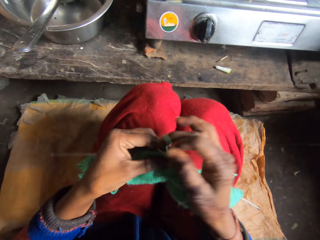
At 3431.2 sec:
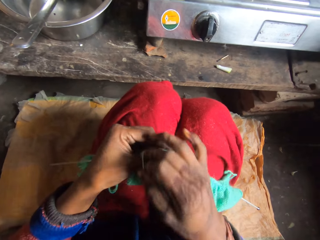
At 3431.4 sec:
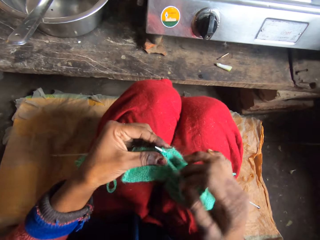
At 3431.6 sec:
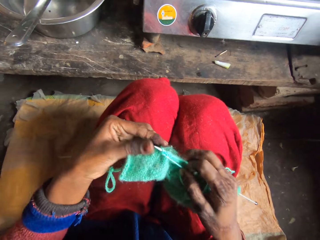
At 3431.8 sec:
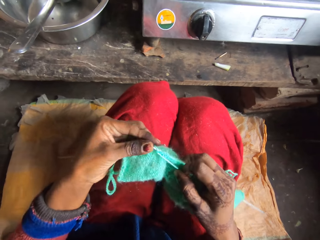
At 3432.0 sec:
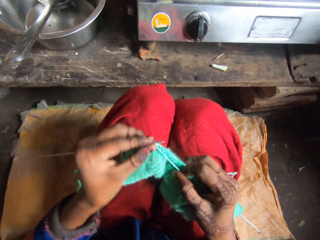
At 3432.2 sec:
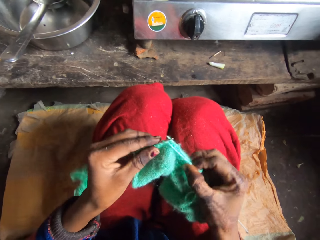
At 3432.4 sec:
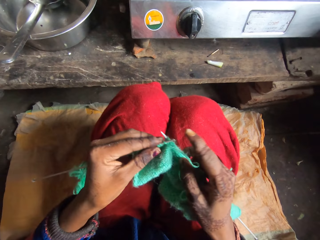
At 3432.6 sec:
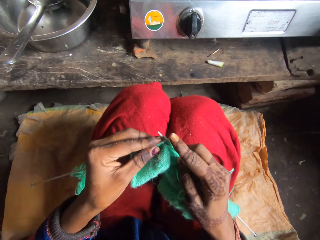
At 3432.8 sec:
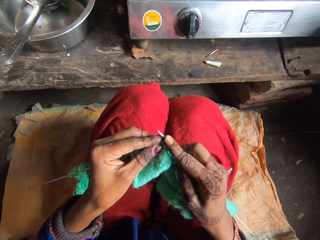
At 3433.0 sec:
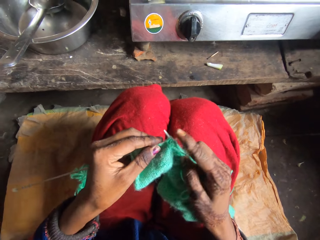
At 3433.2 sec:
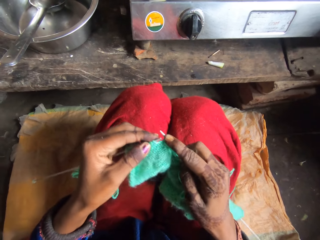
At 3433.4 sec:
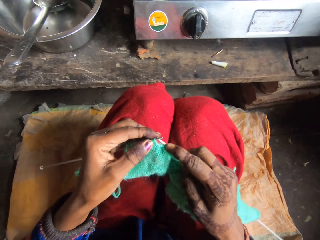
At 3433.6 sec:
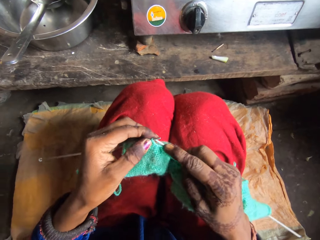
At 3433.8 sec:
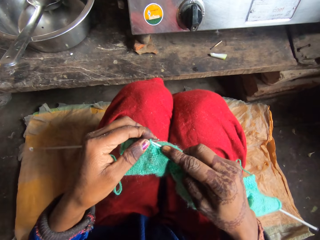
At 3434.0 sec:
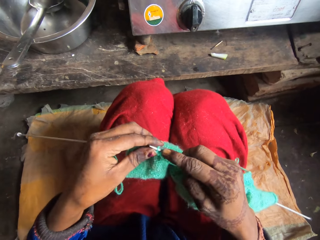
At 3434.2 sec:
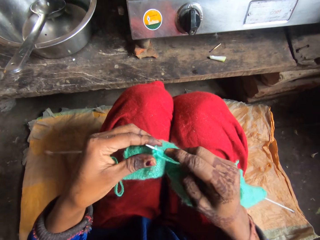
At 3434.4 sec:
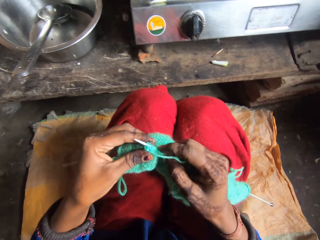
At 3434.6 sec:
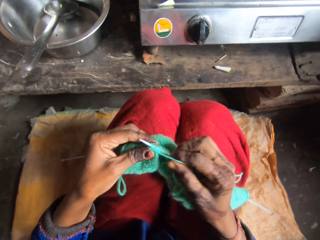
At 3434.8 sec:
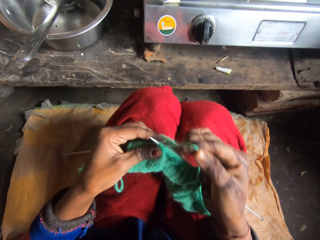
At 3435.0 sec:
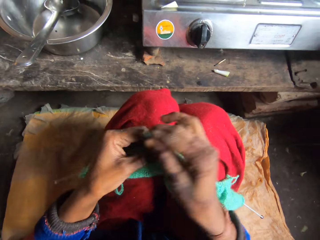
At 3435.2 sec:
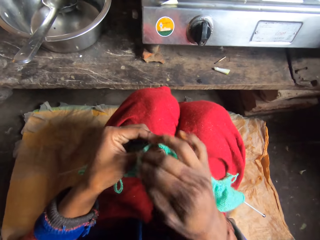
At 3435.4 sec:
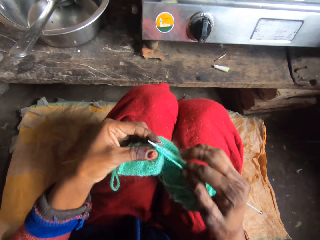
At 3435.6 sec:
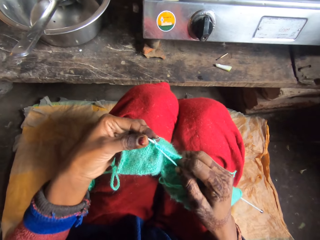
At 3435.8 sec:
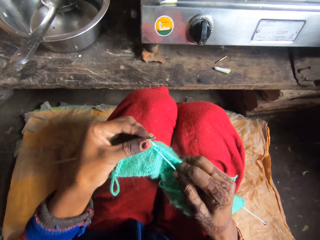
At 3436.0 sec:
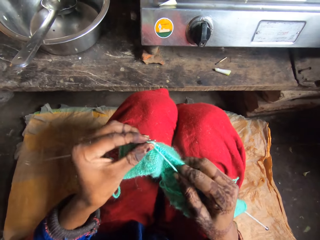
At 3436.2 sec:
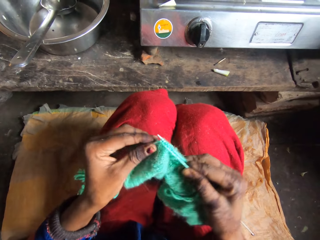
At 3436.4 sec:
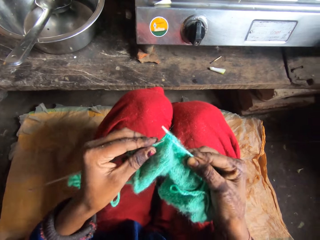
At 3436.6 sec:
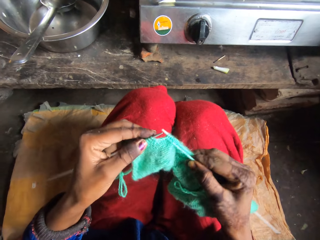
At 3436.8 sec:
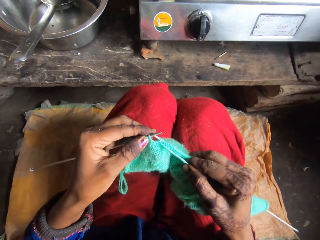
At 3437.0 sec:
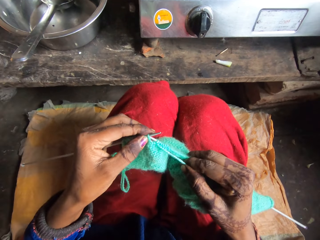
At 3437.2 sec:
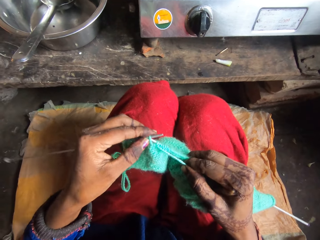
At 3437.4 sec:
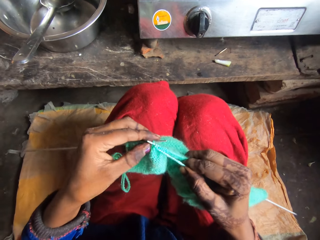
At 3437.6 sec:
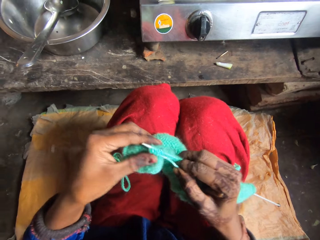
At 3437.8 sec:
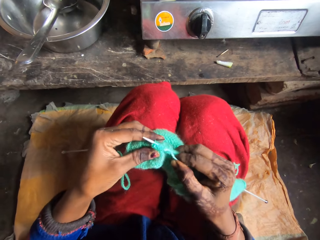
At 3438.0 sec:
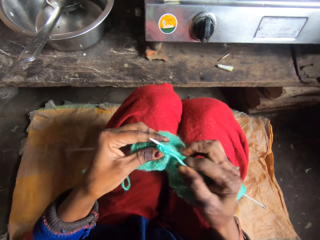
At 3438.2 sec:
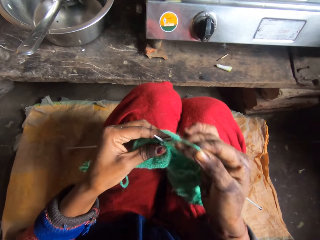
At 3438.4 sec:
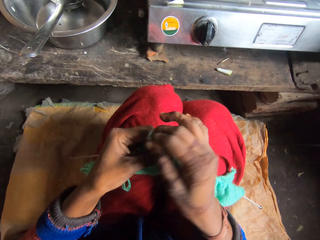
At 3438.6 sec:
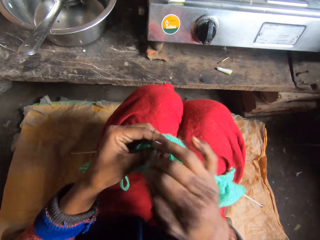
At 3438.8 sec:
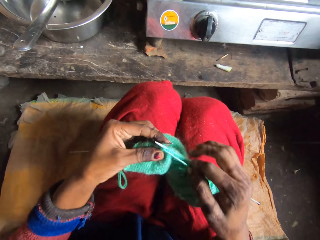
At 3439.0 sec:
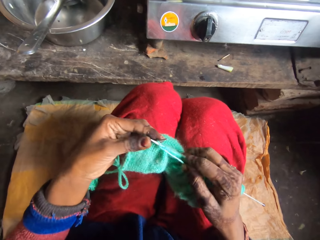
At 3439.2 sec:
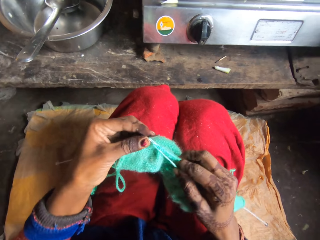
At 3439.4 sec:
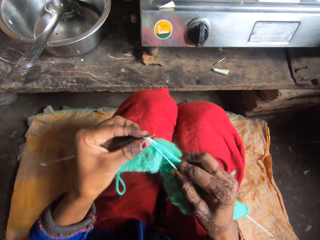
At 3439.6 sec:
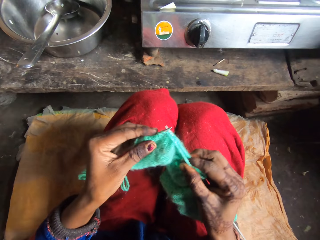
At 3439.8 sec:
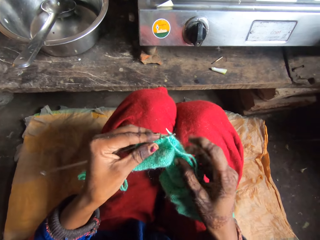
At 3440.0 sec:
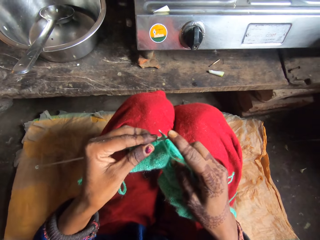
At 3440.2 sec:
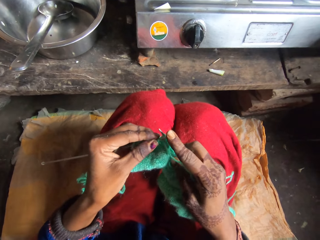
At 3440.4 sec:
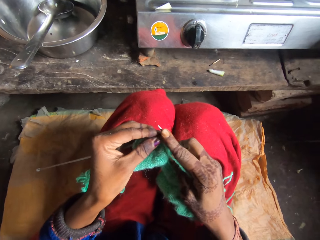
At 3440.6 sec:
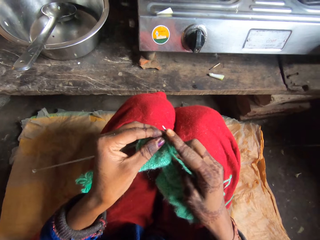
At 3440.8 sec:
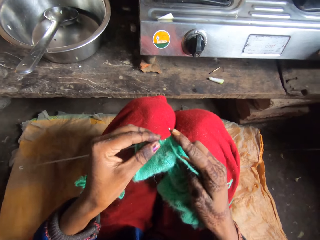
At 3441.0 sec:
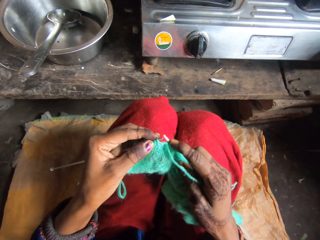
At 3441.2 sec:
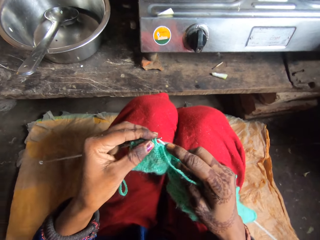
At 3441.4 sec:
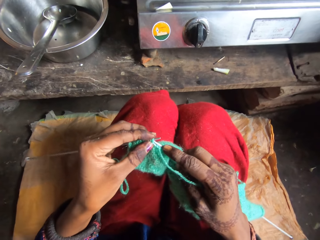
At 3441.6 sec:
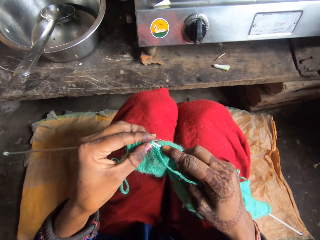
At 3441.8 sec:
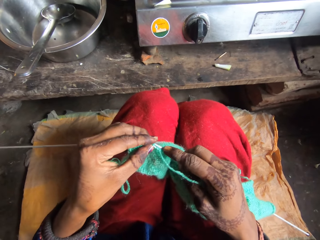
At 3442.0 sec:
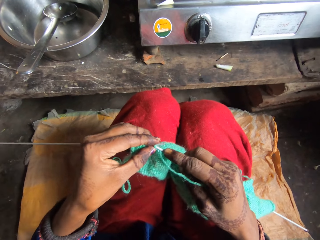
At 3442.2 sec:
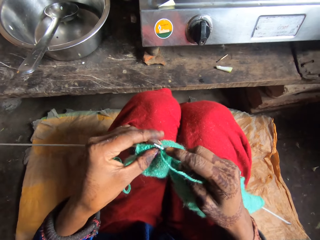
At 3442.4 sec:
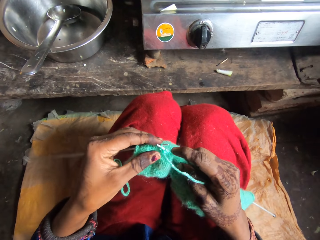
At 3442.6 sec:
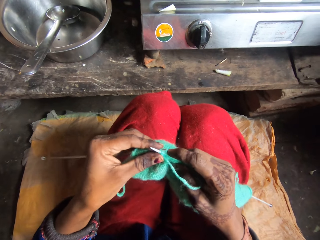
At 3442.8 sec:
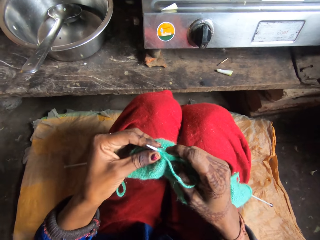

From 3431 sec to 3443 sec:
The camera wearer rolls the yarn over the needle. They knit the yarn with the needle. They roll the yarn over the needle. They knit the yarn with the needle. They roll the yarn over the needle. They knit the yarn with the needle.

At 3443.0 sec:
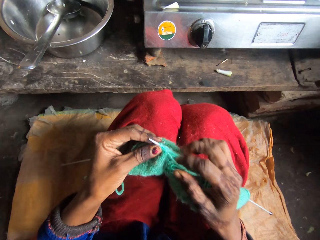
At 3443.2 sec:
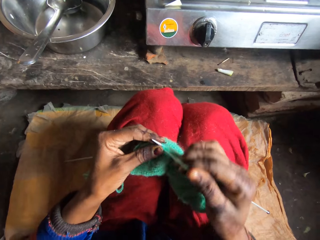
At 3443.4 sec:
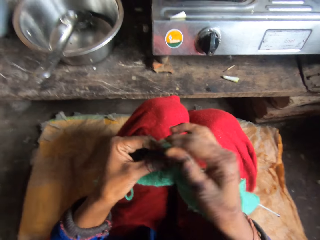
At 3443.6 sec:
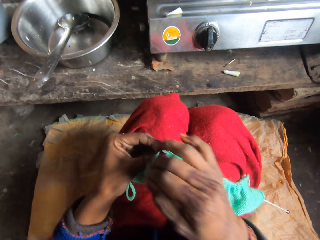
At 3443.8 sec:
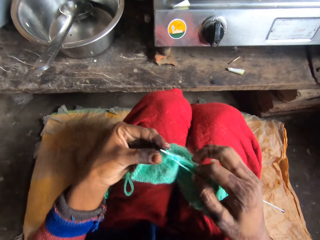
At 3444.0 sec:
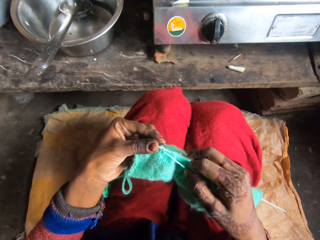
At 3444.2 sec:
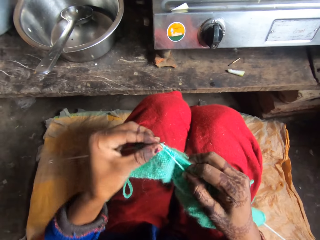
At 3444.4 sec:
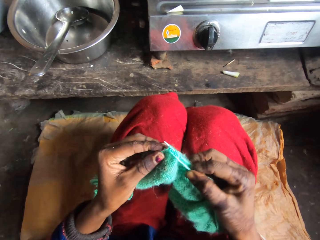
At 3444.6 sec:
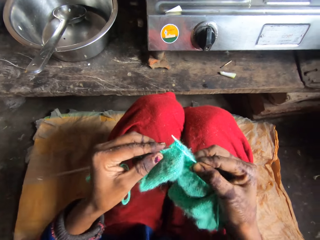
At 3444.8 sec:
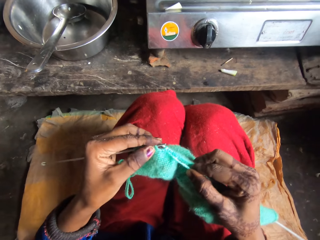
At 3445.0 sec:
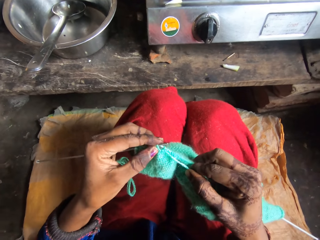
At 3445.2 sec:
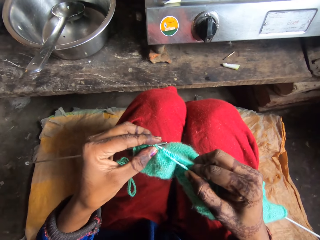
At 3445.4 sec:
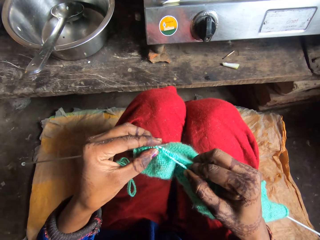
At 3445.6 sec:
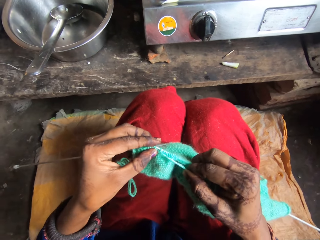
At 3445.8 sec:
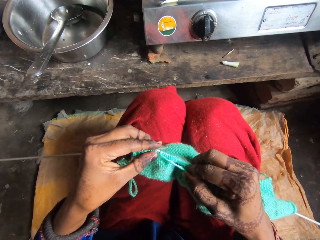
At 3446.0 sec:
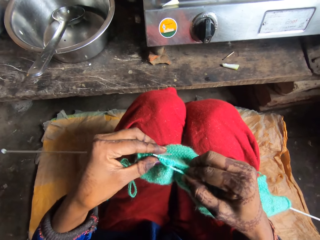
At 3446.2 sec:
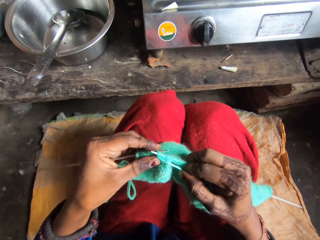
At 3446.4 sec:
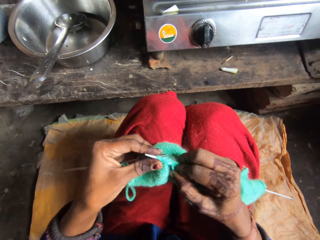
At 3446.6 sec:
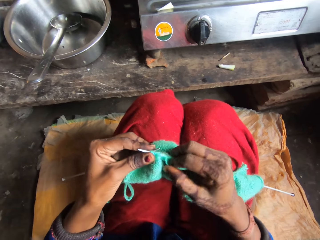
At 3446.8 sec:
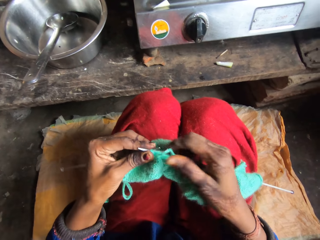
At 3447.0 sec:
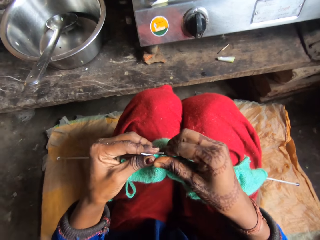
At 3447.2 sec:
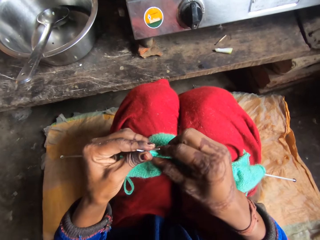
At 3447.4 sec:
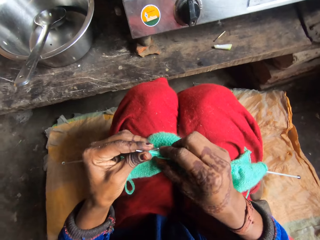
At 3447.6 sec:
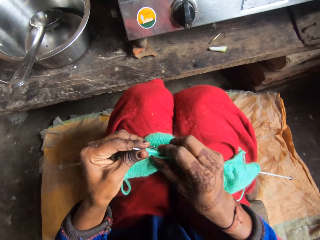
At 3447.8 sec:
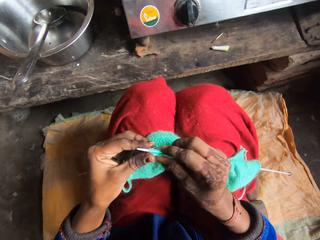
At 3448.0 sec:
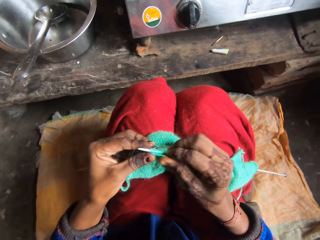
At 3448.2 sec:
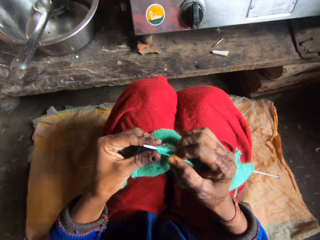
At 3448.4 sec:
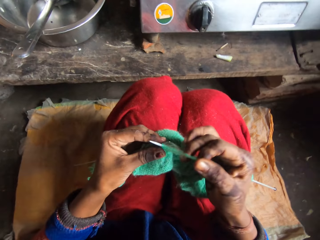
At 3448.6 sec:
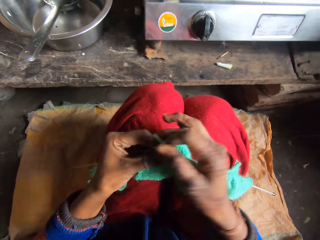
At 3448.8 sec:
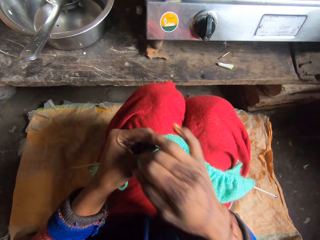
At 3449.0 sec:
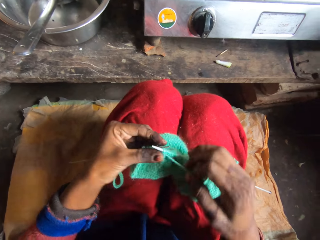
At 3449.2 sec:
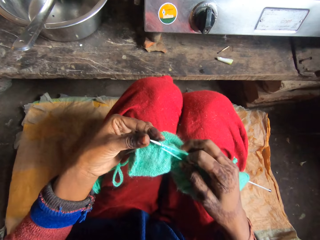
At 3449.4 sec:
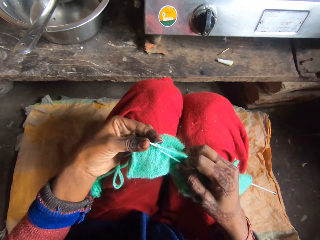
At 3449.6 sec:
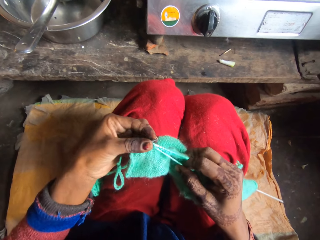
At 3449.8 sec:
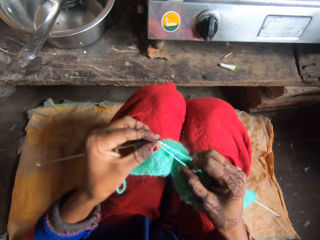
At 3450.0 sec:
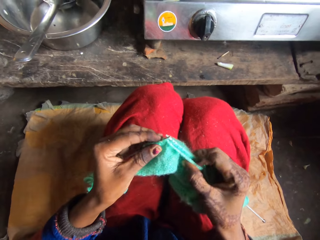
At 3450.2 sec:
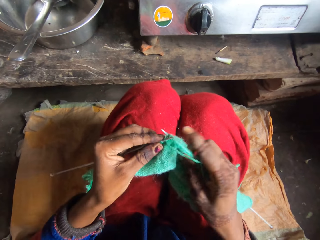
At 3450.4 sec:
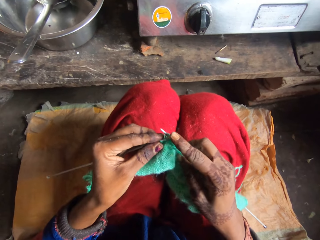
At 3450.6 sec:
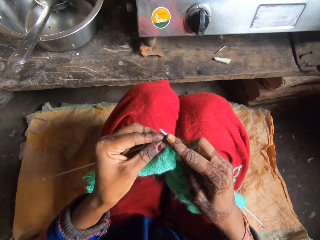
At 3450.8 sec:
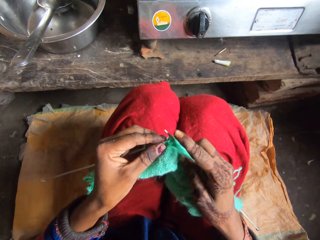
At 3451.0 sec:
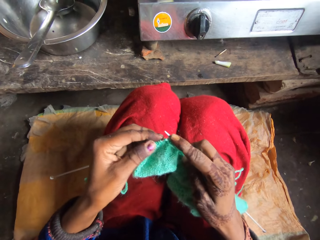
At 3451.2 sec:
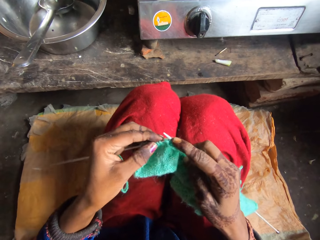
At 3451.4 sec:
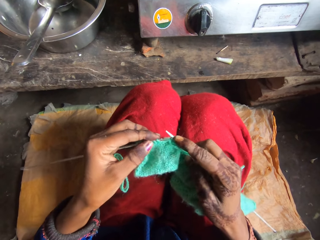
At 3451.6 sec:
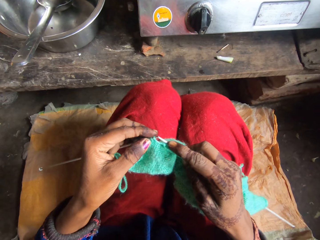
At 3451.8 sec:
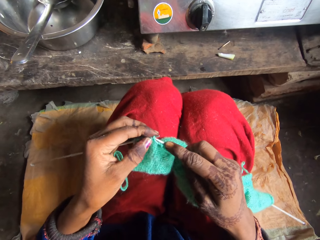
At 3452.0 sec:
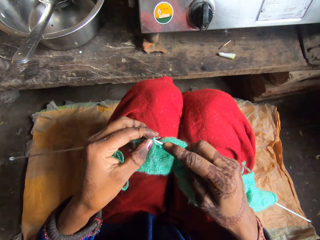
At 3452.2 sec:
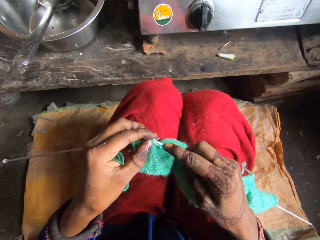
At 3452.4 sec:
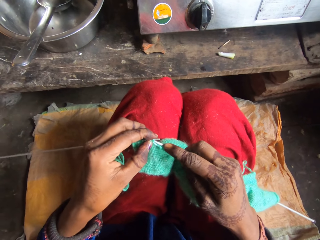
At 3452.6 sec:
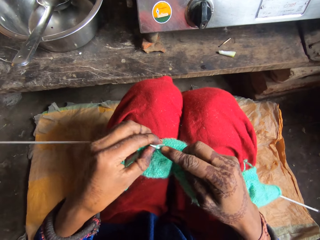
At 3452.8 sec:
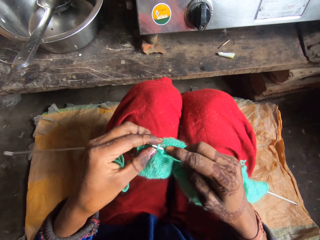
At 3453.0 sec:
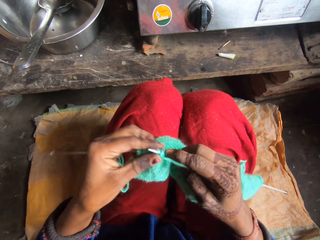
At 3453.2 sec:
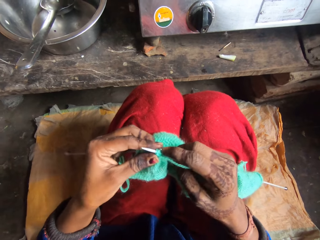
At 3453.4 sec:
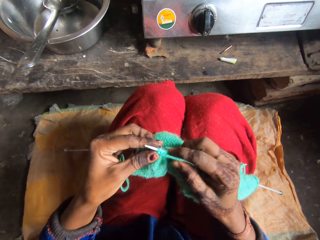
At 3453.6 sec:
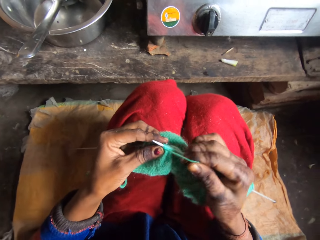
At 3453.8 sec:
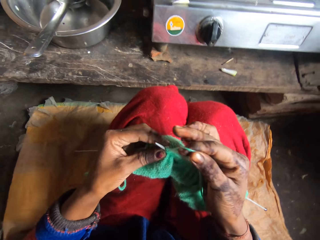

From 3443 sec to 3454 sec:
The camera wearer rolls the yarn over the needle. They knit the yarn with the needle. They adjust the yarn in the needle. They roll the yarn over the needle and knit the yarn with the needle.
